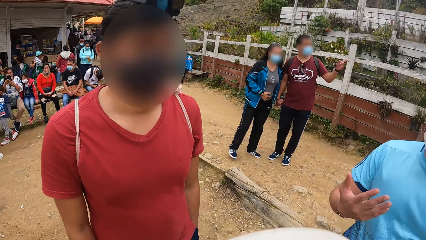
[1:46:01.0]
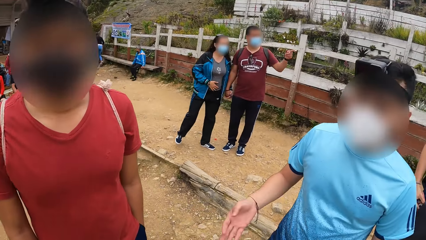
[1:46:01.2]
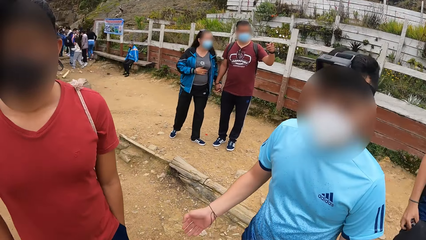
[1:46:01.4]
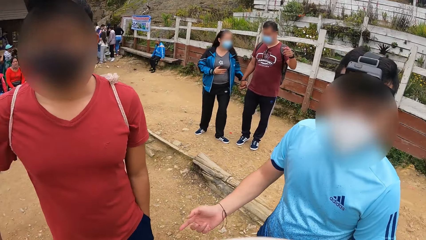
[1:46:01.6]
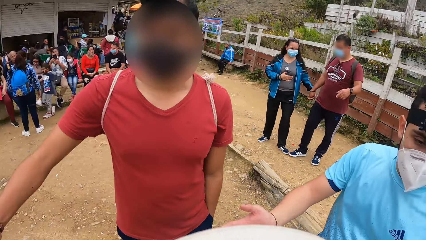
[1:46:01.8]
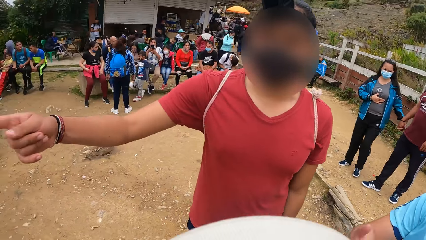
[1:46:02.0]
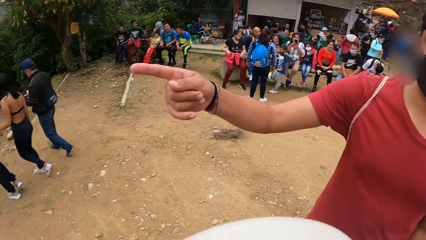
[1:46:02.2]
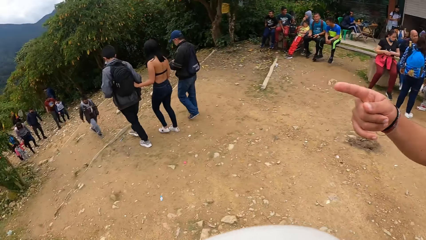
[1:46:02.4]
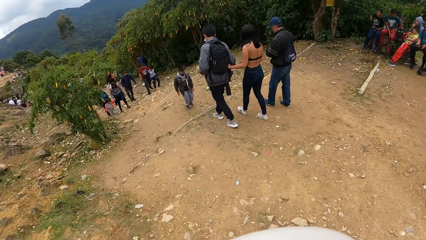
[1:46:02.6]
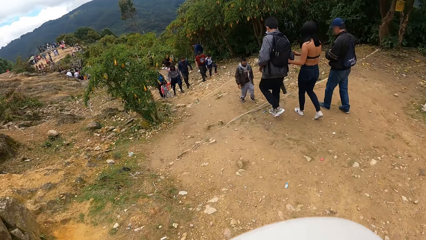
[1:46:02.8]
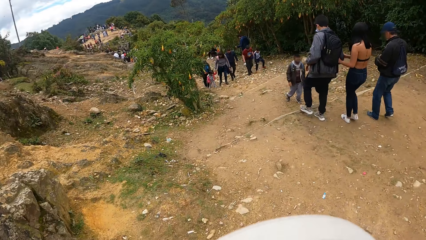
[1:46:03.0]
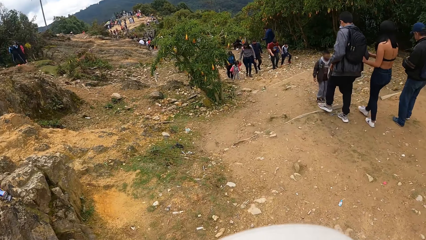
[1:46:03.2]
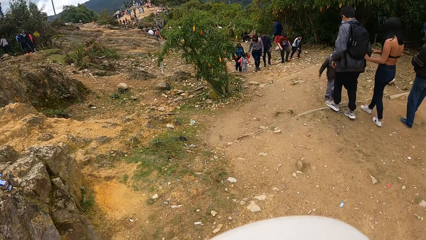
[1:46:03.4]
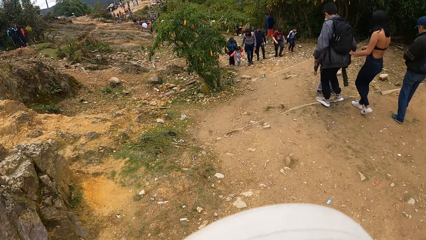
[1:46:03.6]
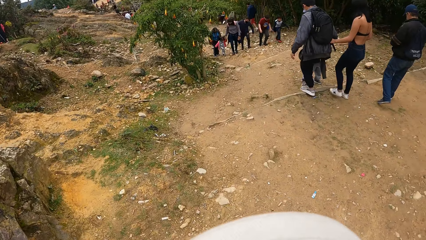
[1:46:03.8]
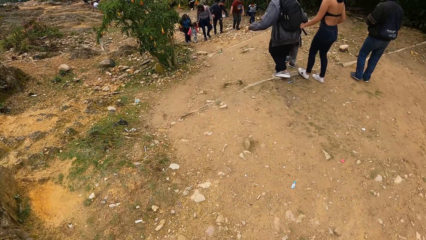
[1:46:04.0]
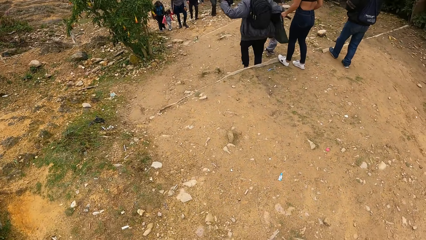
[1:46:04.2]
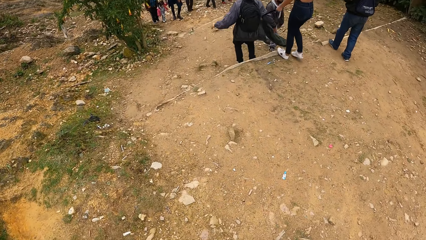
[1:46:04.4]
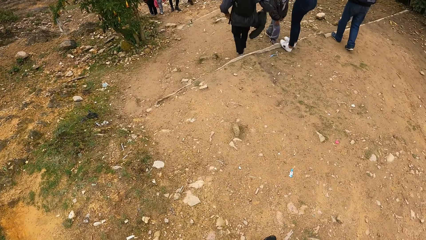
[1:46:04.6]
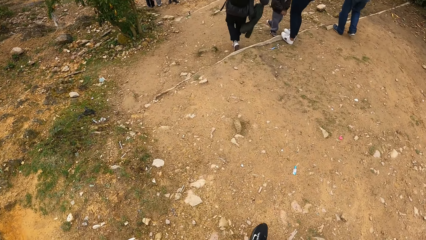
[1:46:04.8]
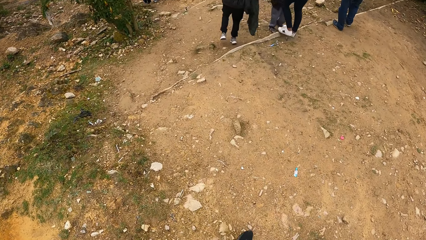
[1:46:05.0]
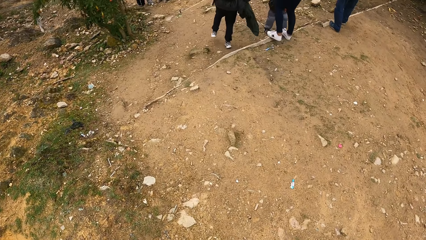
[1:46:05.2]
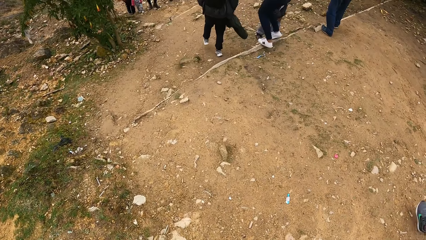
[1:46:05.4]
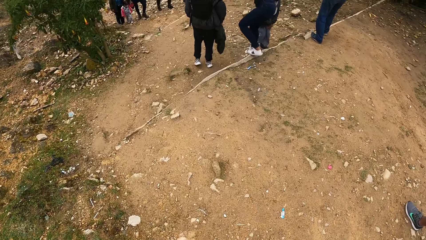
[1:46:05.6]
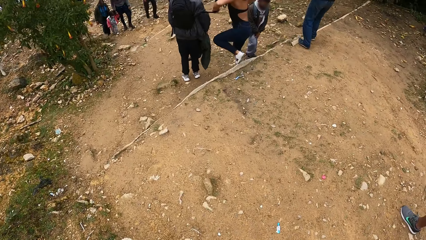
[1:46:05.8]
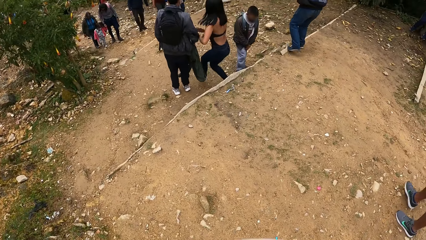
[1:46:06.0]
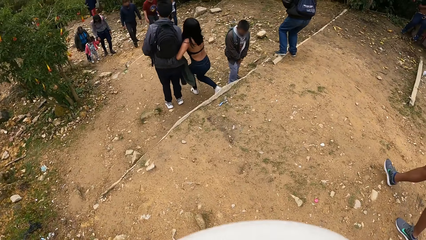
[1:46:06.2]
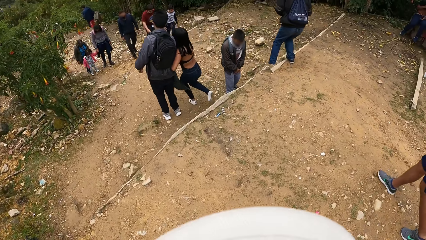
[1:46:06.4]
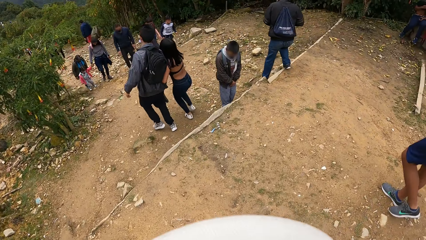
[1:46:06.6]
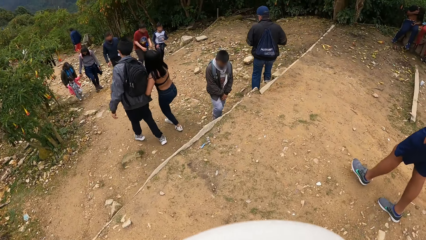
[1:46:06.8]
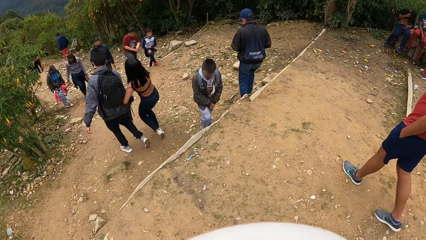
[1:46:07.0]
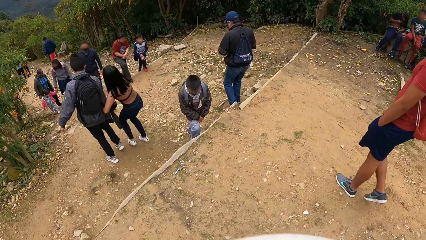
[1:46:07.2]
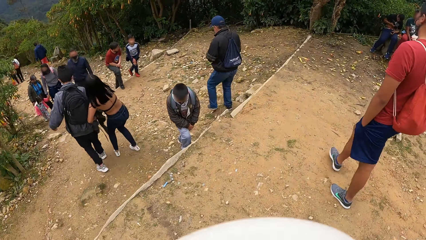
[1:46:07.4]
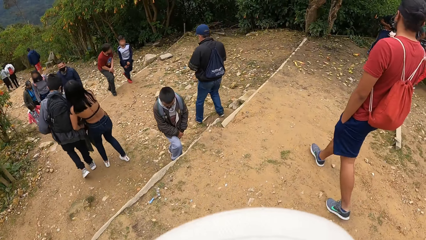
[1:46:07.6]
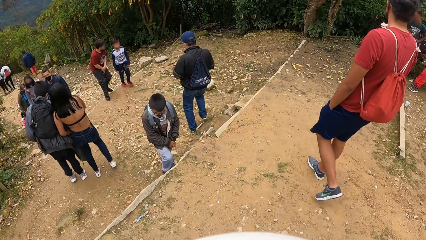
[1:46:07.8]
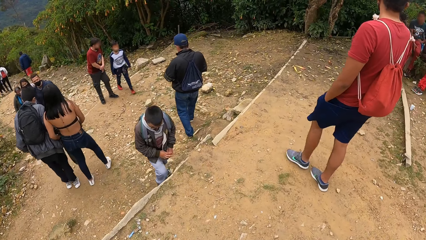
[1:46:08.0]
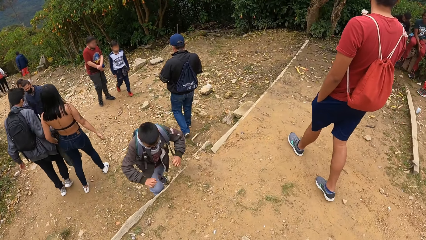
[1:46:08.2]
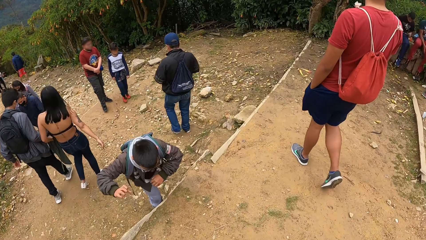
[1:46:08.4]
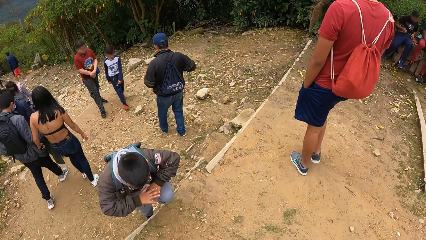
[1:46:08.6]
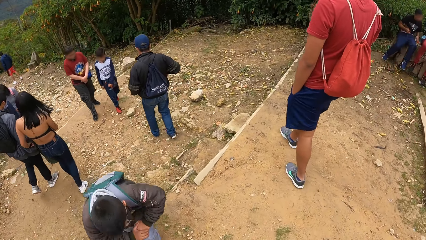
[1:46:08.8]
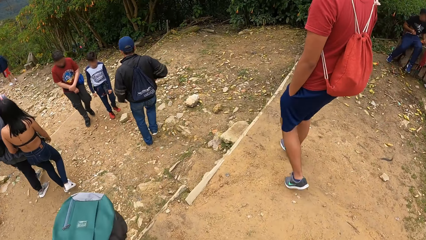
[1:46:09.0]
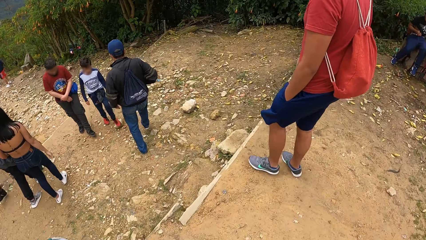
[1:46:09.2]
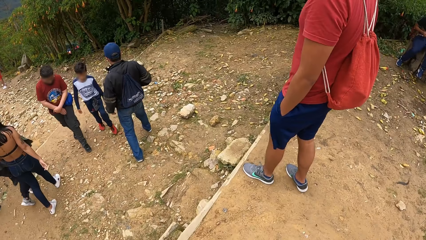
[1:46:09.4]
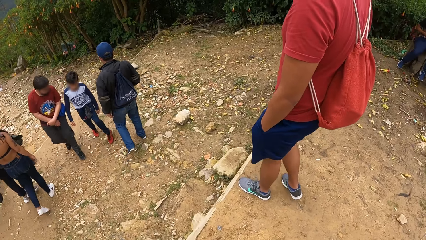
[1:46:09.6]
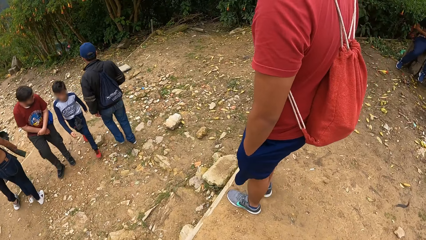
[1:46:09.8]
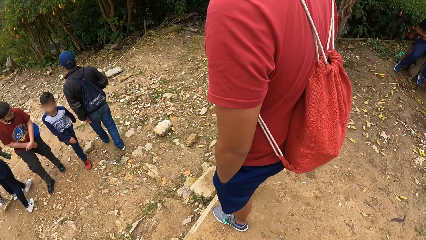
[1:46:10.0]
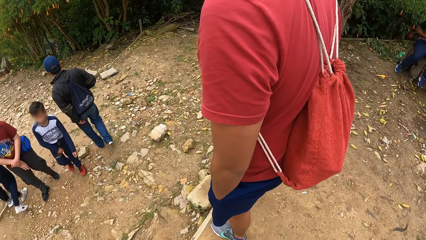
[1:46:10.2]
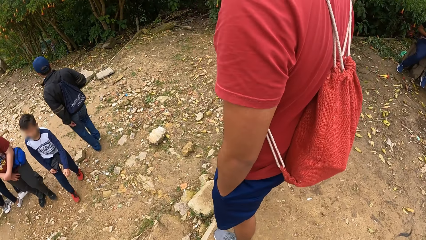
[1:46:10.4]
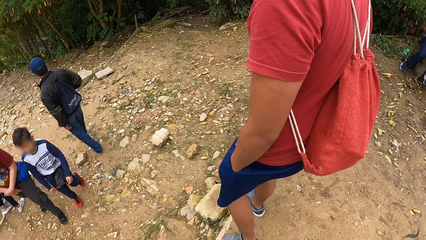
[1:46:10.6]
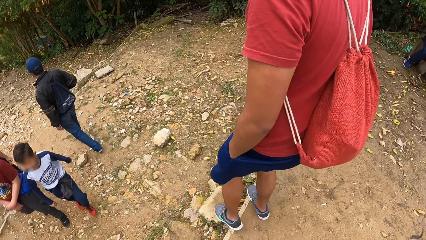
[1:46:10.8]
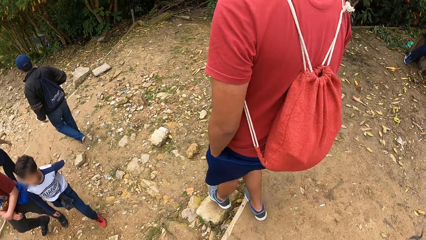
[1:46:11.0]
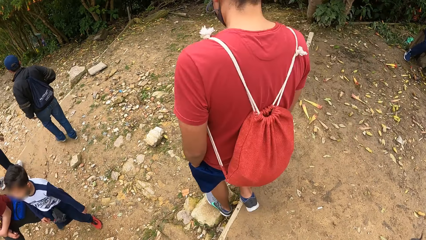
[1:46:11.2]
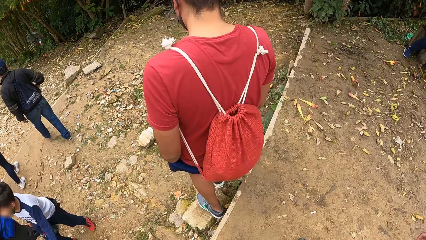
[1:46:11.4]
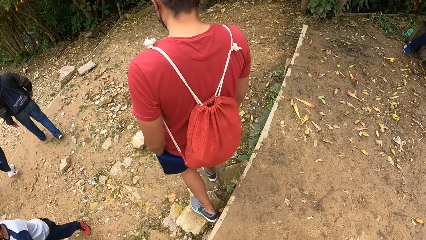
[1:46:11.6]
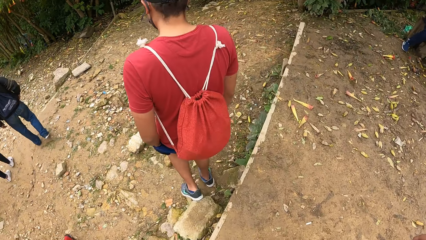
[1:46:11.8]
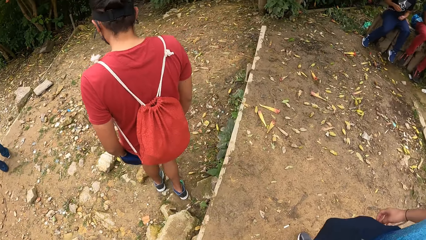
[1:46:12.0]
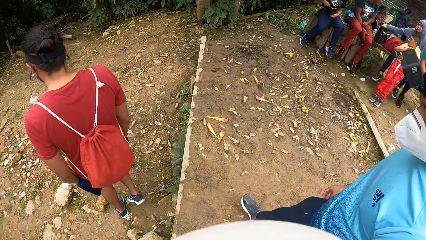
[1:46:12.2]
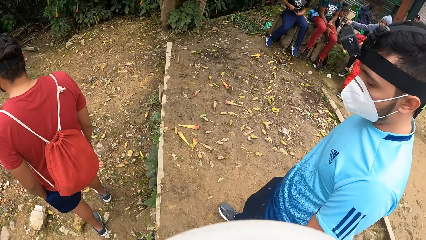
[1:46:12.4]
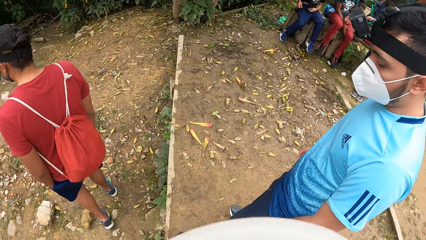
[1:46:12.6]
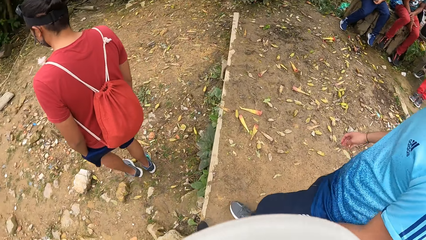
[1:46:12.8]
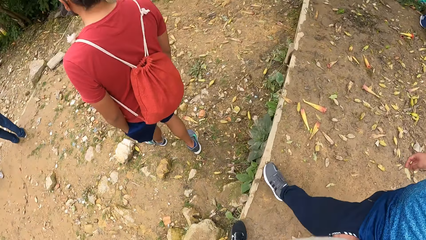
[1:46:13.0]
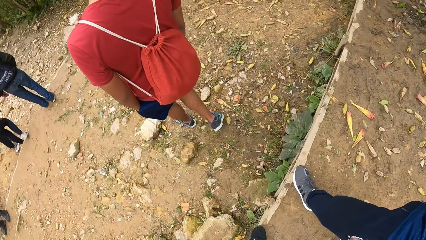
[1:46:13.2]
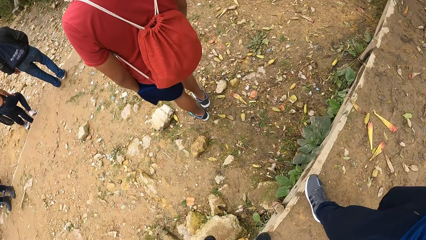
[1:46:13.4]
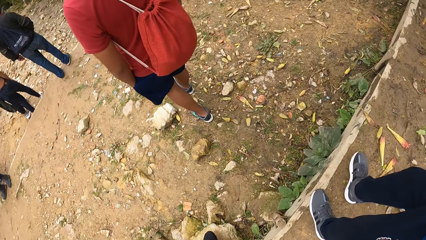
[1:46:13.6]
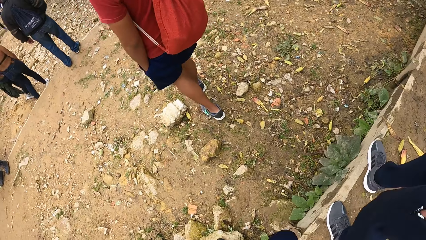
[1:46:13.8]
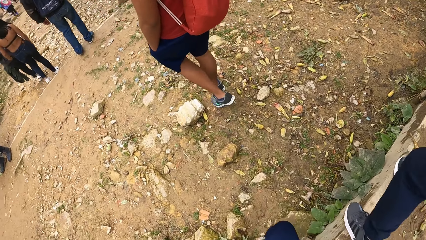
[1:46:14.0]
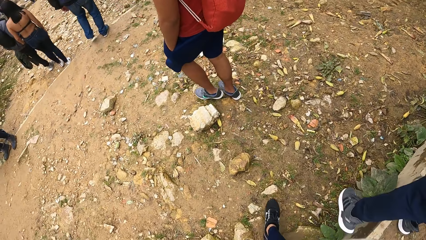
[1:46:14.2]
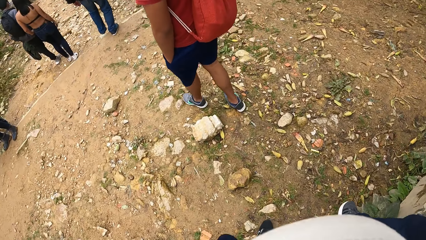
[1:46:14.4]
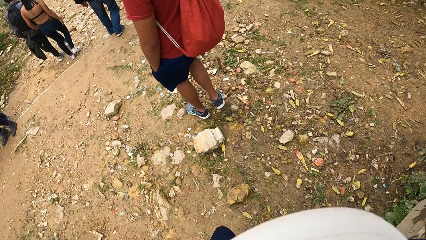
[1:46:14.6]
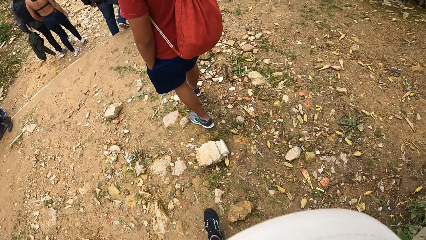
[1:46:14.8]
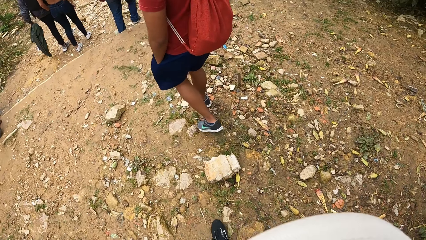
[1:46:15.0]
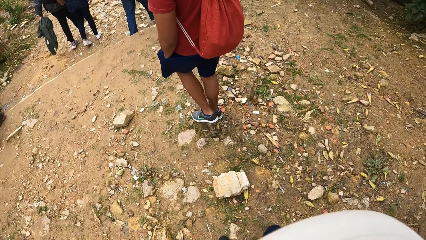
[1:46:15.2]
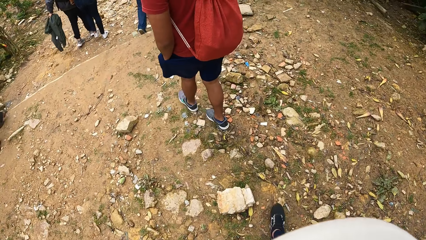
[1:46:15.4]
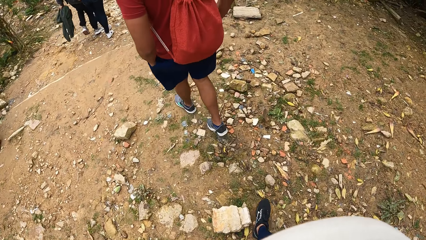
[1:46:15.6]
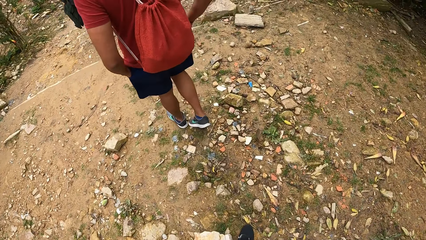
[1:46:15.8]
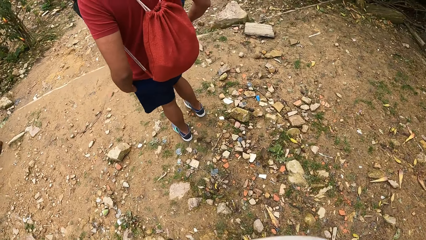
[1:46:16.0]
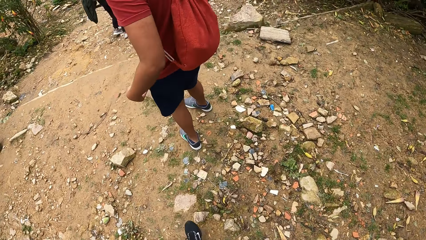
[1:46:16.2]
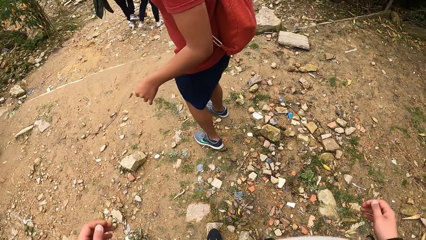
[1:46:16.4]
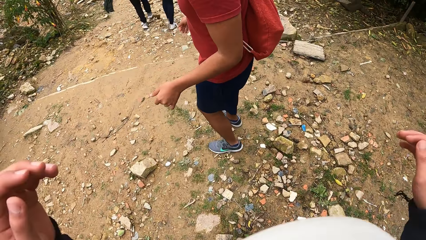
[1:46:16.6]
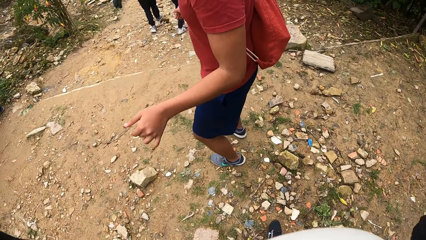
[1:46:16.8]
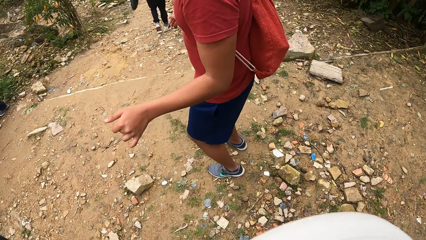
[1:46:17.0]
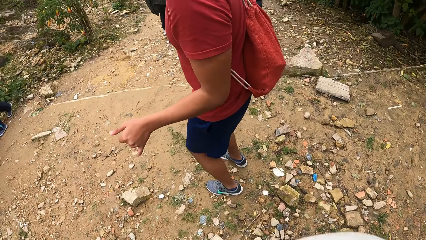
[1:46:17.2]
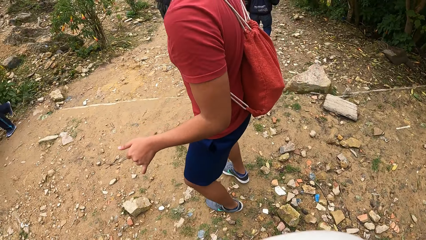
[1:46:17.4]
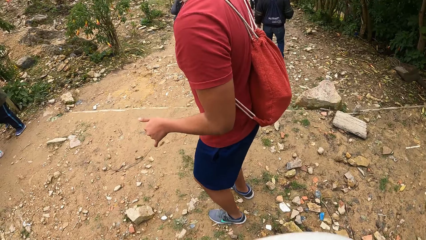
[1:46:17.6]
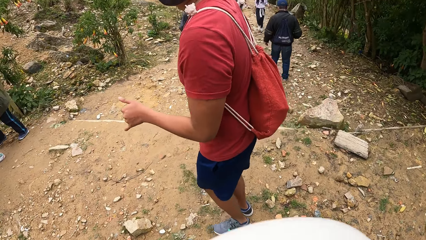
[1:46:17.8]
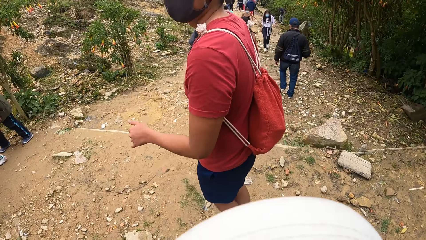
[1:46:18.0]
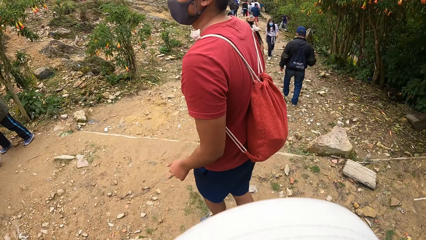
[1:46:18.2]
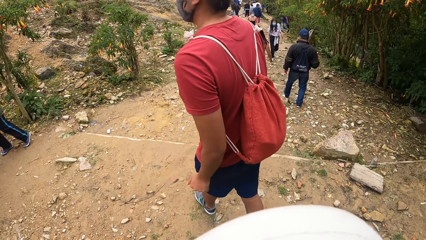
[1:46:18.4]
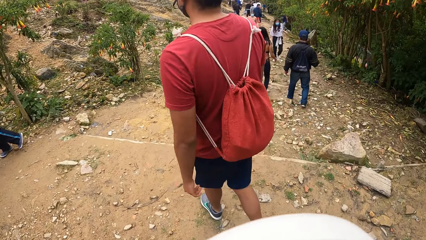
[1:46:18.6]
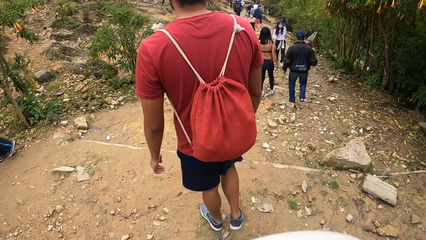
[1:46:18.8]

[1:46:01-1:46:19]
The camera wearer interacts with a man and another man. They walk down a slope. A person walks down a slope. The camera wearer walks on the mountain with the first man, the other man, and a third man. They raise two hands. The person dances.
